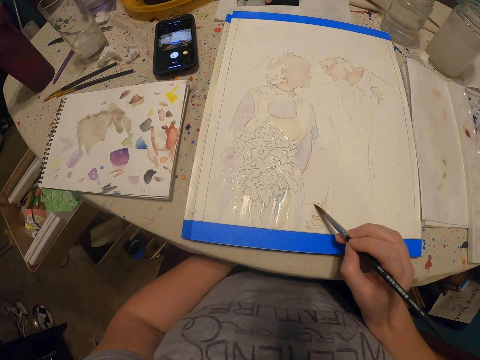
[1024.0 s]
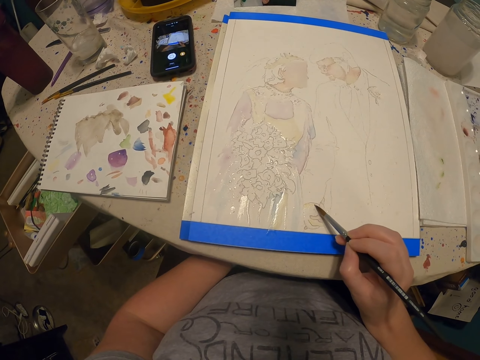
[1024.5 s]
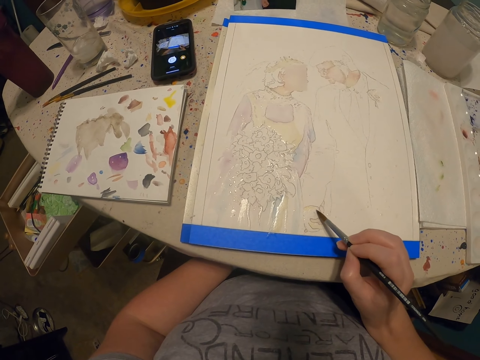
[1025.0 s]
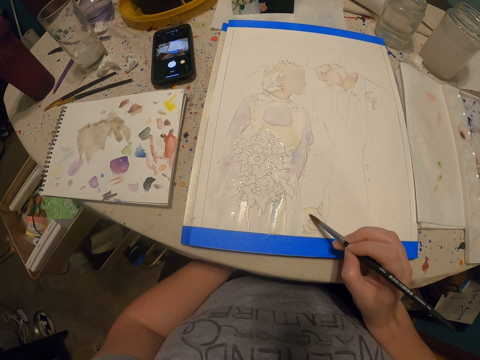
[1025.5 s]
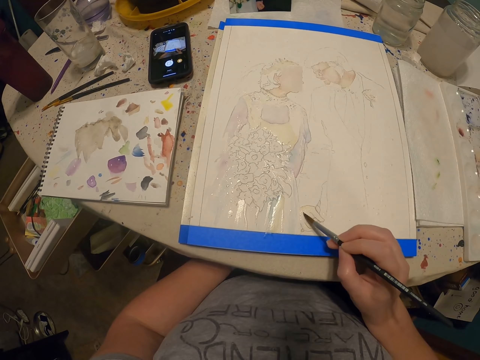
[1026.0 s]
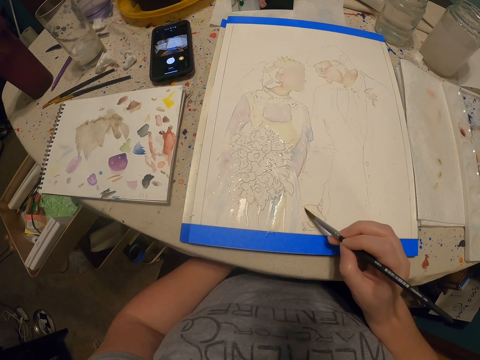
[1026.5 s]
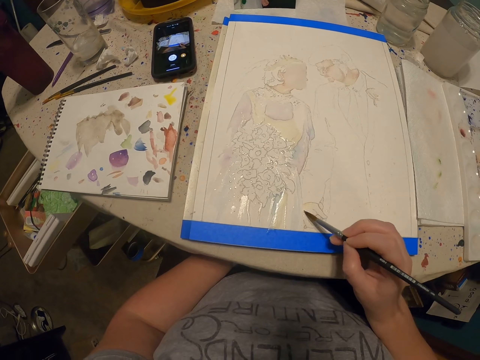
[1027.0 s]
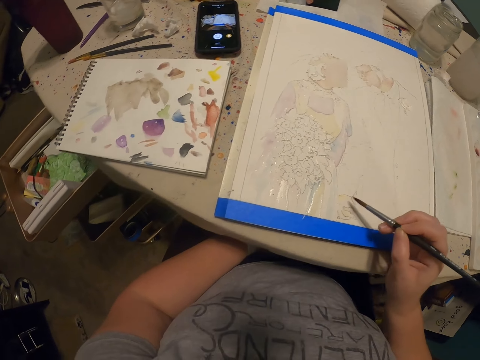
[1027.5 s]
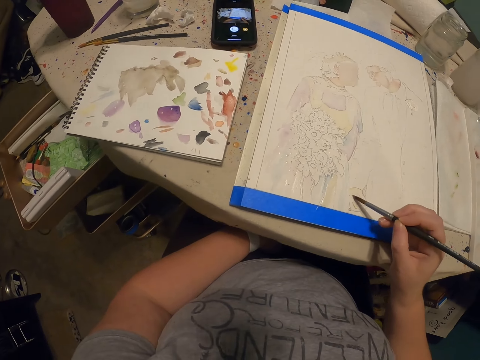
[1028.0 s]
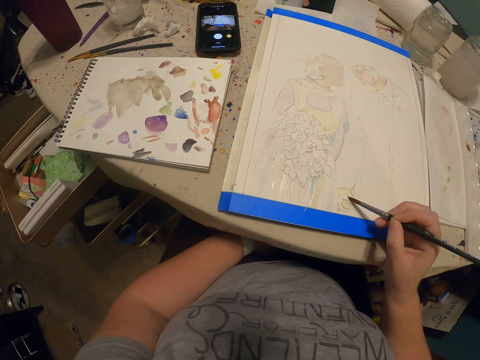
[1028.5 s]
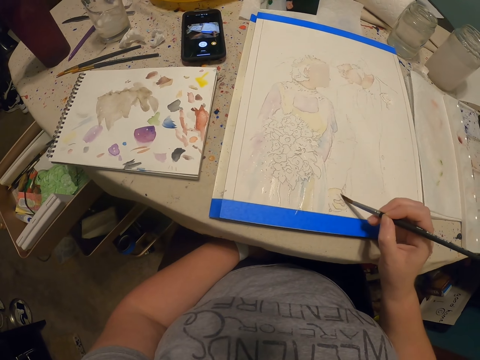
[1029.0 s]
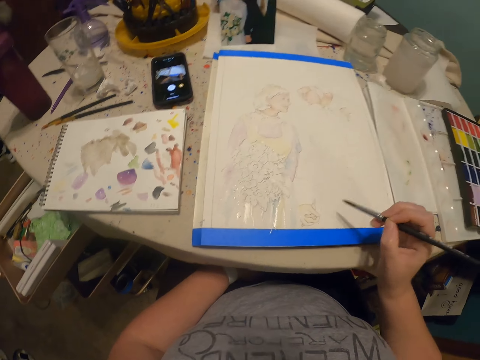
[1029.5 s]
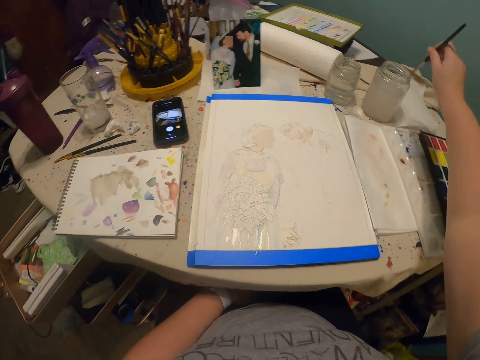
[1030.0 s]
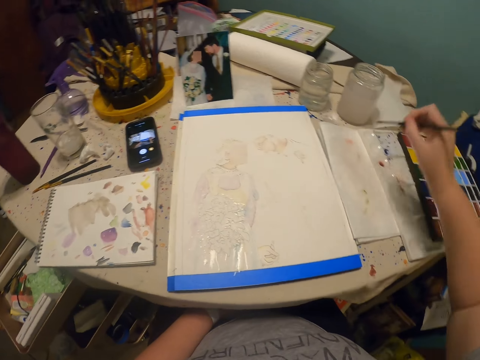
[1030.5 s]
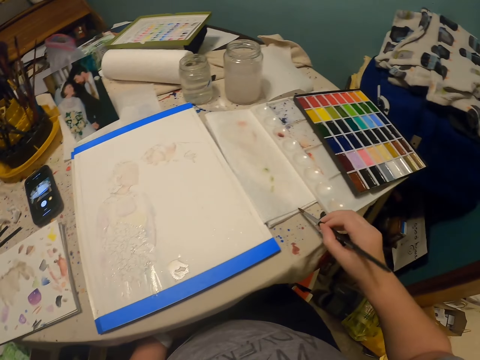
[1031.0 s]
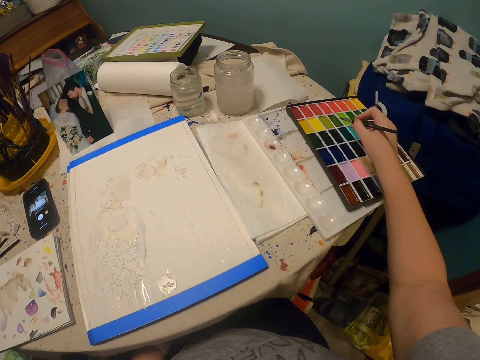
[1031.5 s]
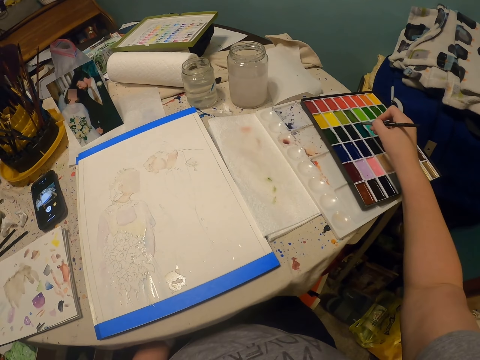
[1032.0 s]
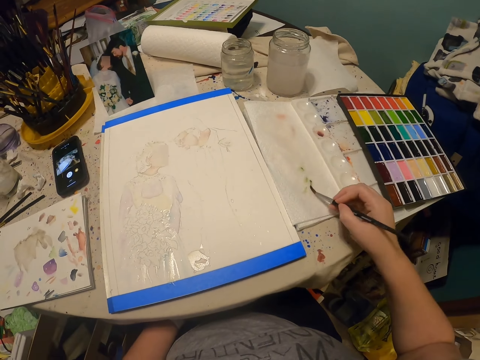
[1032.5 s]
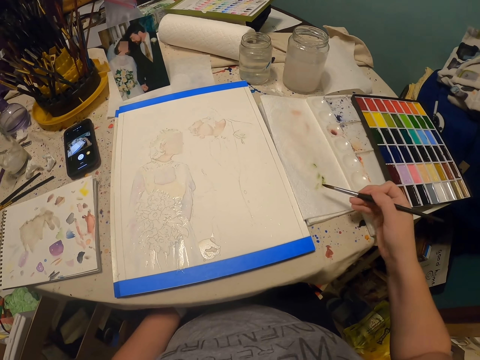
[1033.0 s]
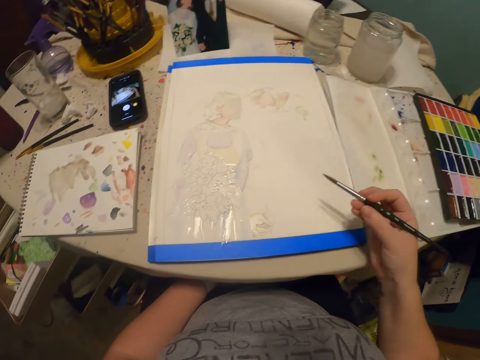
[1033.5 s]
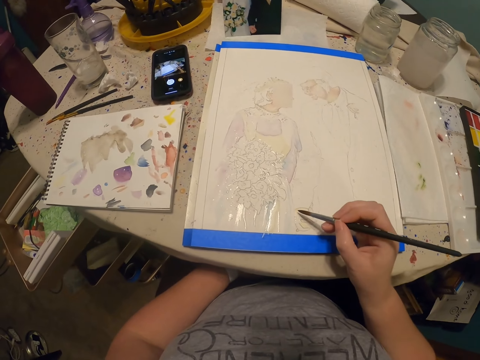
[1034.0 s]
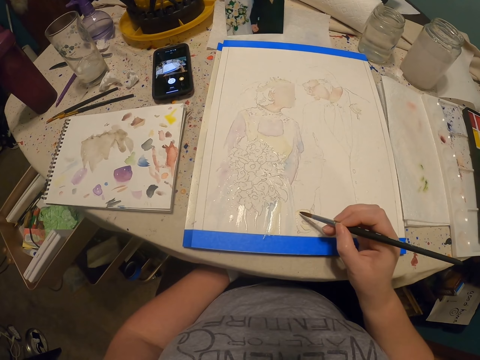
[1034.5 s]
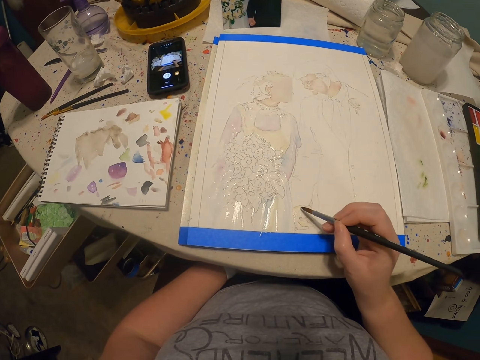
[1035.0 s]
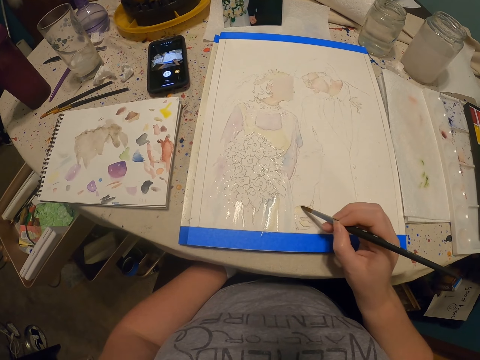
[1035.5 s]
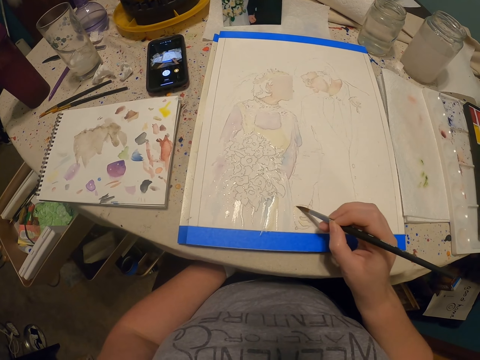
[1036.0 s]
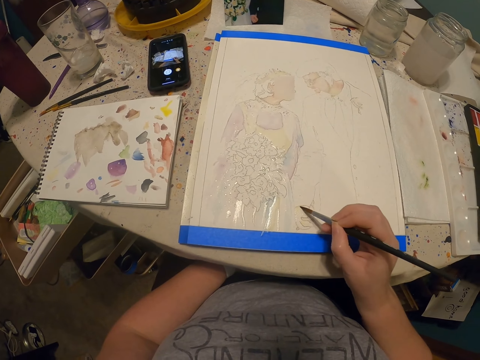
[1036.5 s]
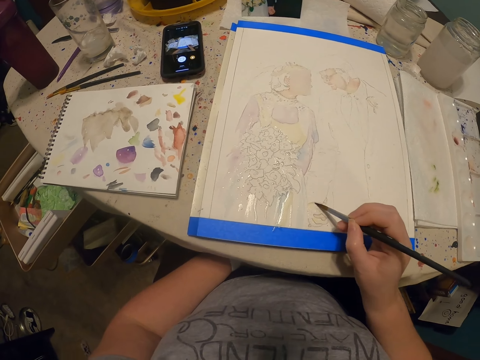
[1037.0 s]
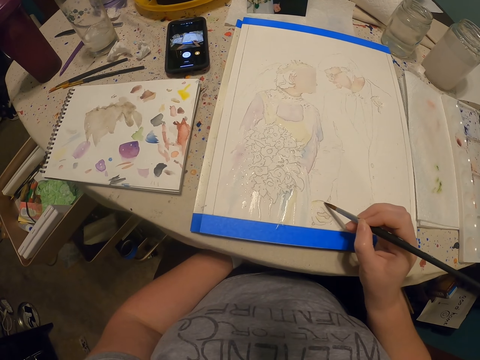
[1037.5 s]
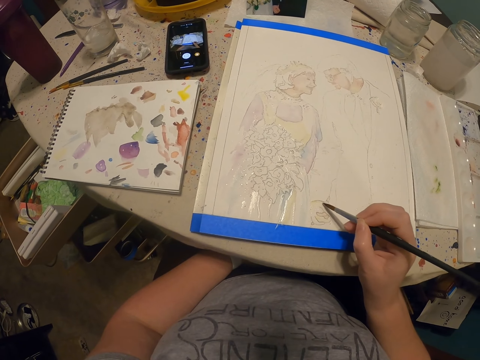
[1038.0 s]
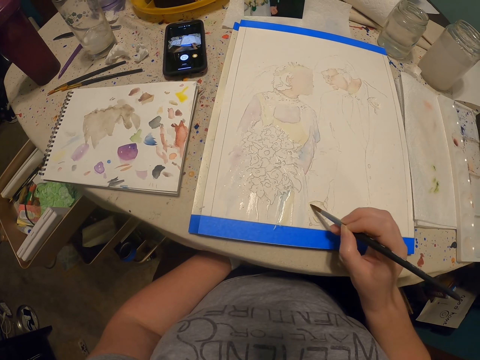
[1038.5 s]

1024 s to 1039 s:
The camera wearer dips the paint brush in water. They wipe the paint brush on the paper towel. They rub the paint brush on the paint. They wipe the excess paint on the paper towel. They paint the drawing with the paint brush.

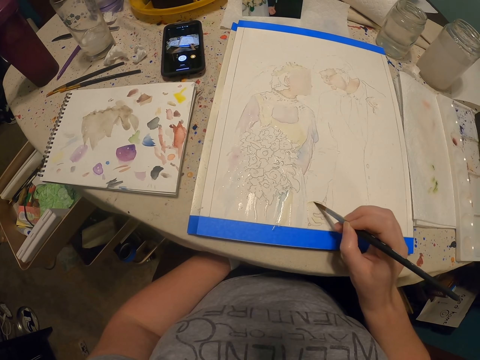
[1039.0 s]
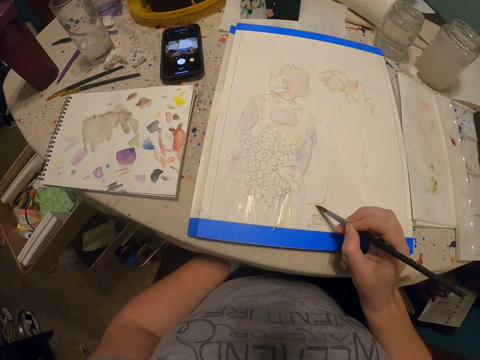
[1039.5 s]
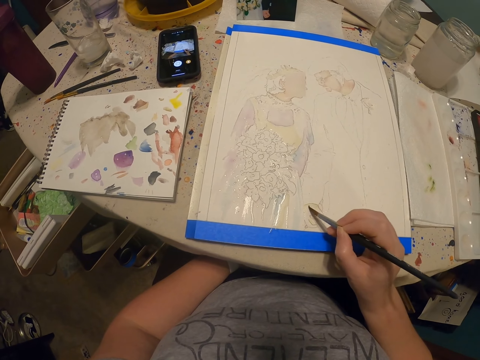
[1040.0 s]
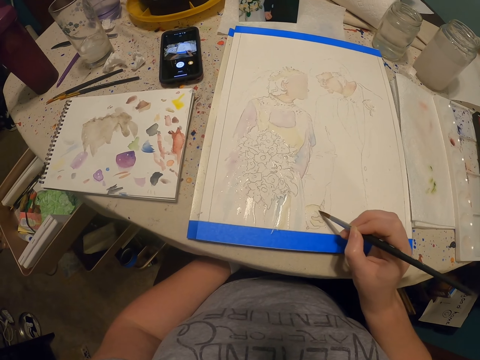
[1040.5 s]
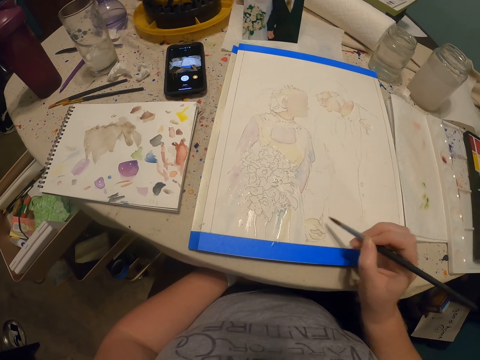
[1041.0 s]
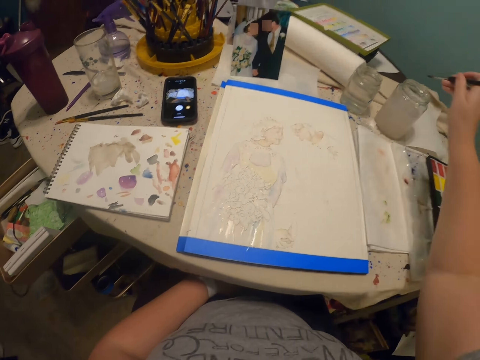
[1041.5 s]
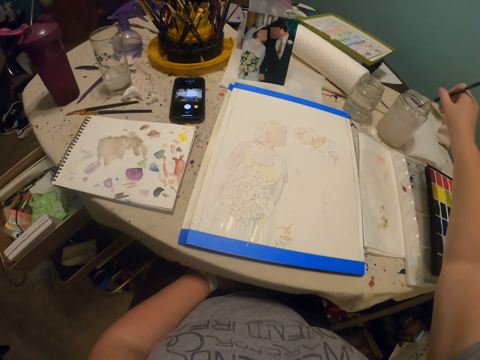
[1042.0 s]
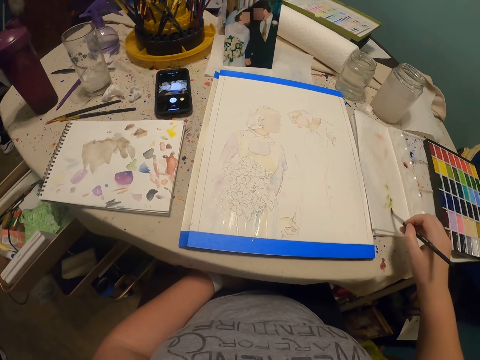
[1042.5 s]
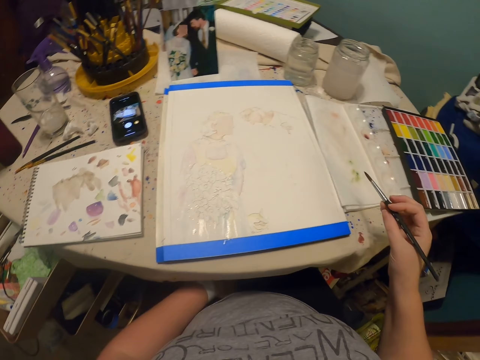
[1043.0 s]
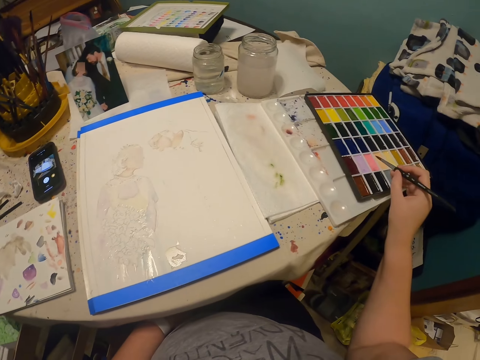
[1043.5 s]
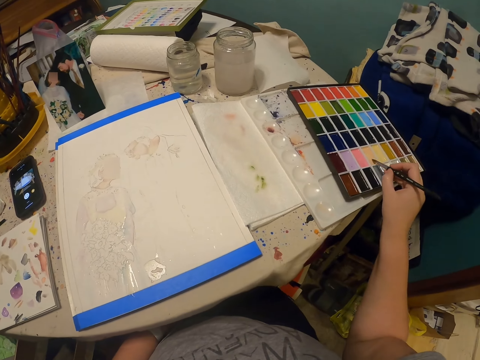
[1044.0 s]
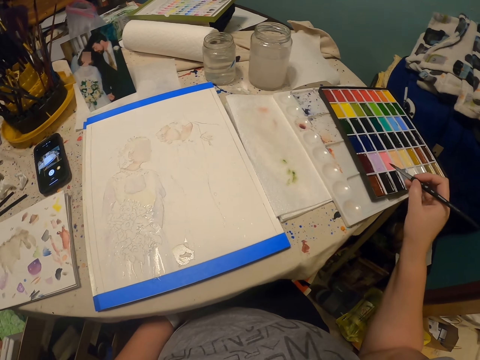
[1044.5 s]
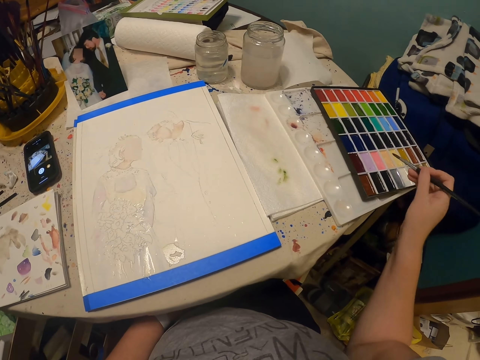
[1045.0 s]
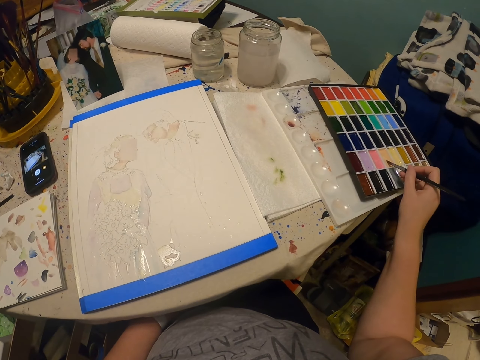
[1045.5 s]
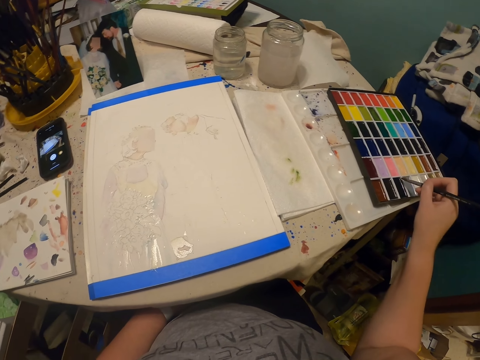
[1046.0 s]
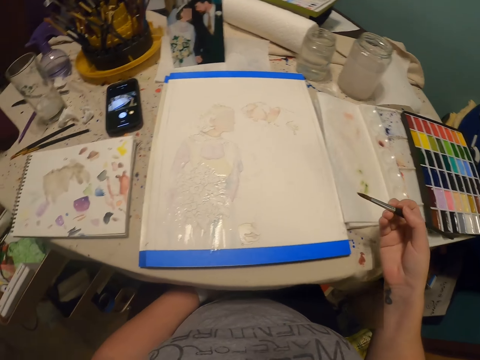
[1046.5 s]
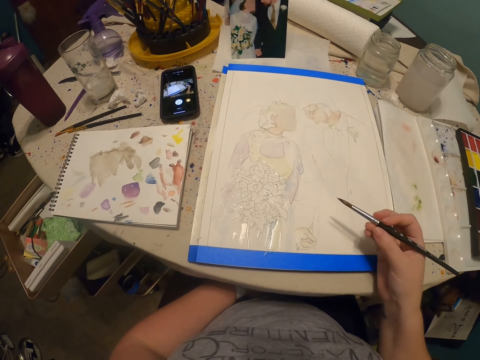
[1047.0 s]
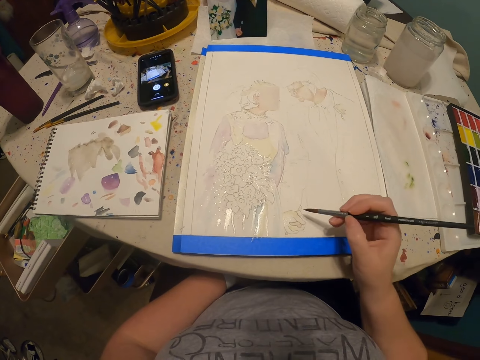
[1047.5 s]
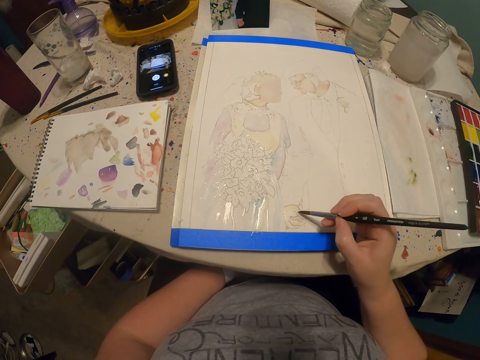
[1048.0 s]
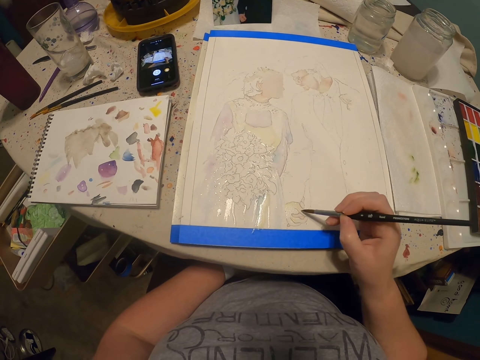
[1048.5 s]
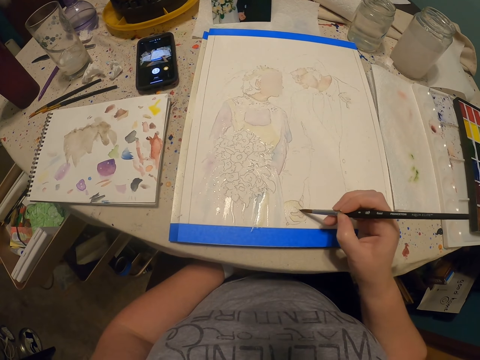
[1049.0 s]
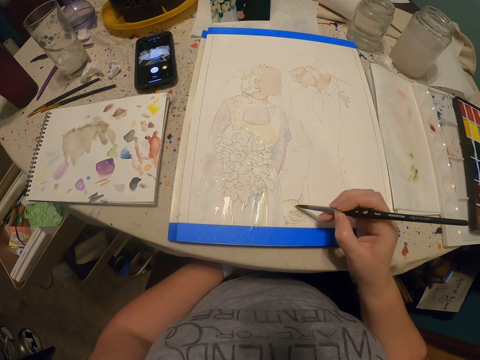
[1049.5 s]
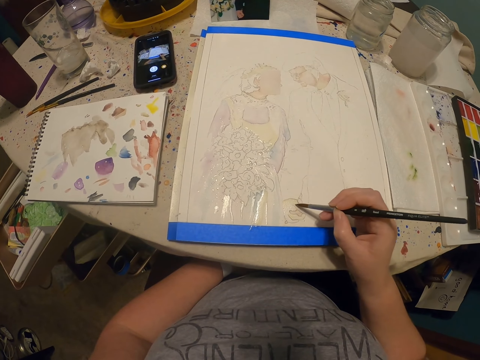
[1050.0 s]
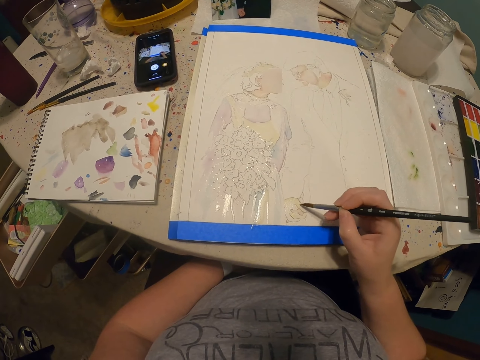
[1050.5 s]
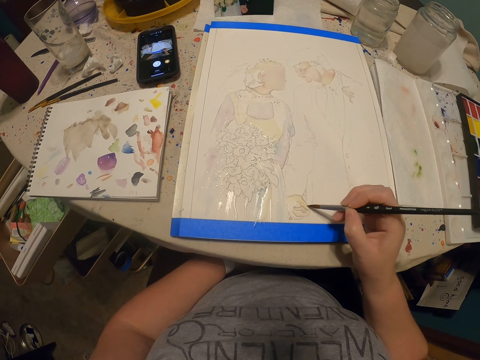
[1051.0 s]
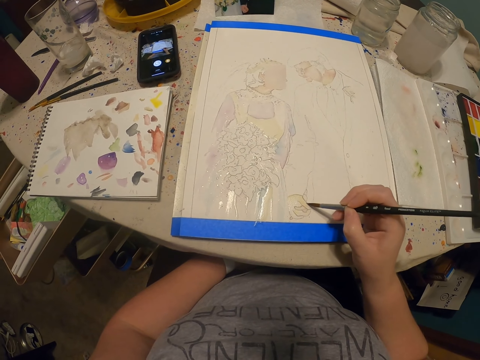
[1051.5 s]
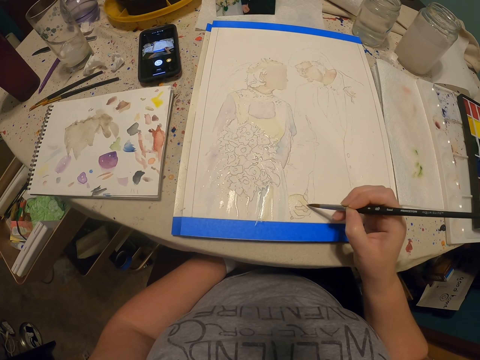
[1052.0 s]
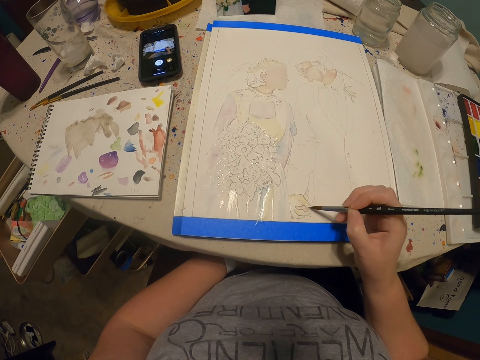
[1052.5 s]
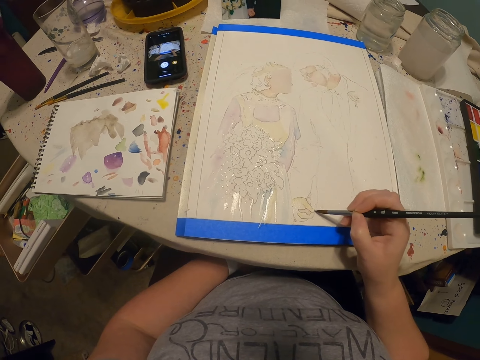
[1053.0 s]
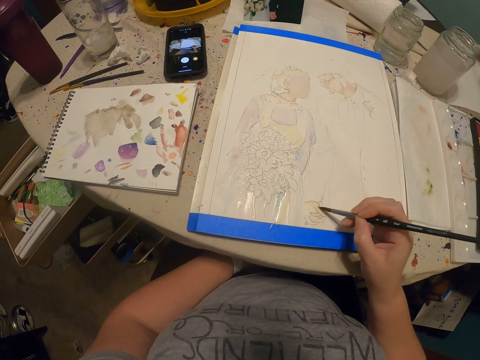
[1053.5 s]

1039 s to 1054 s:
The camera wearer dips the paint brush in water. They rub the paint brush on the paper. They rub the paint brush on the paint. They rub it again. They paint the drawing with the paint brush.
